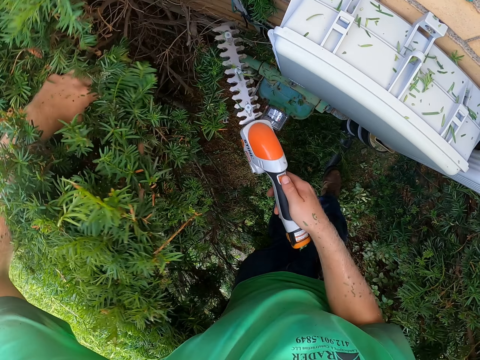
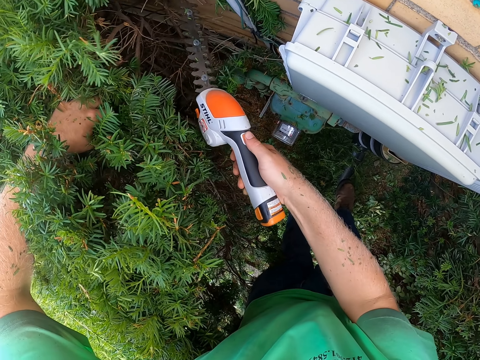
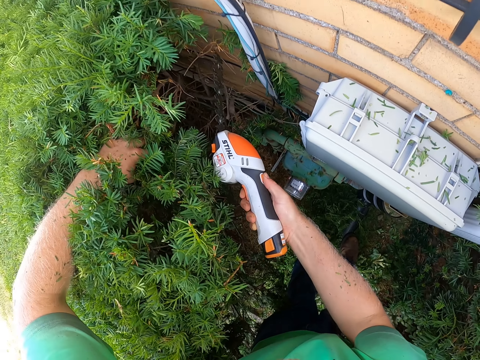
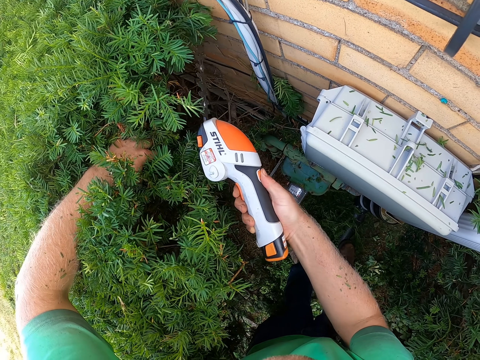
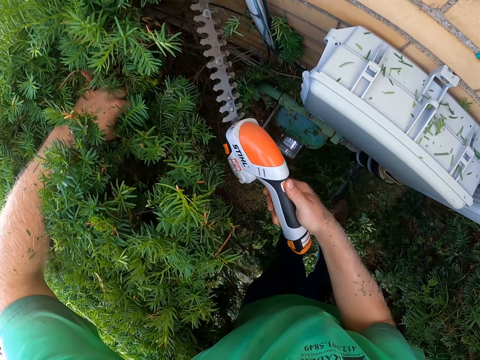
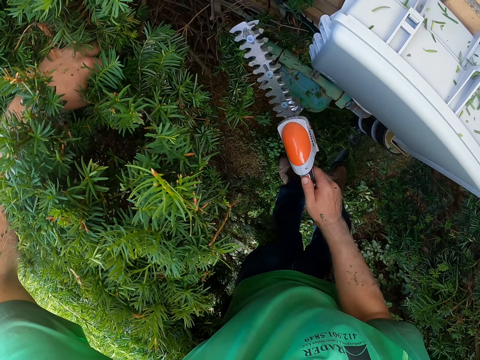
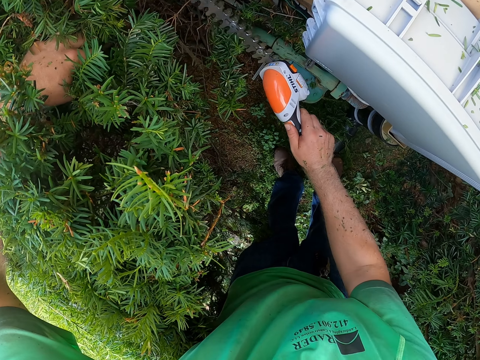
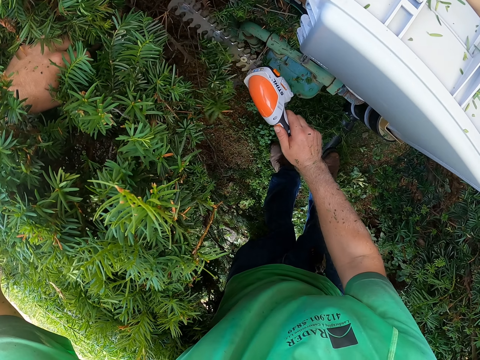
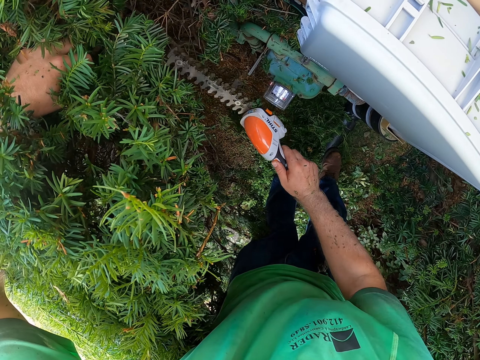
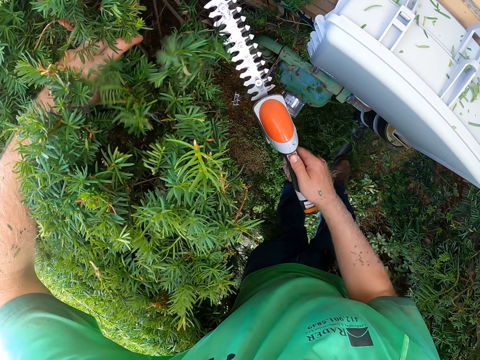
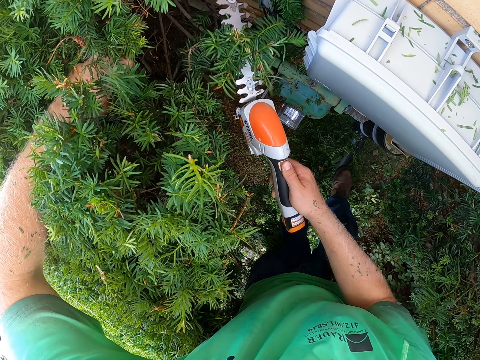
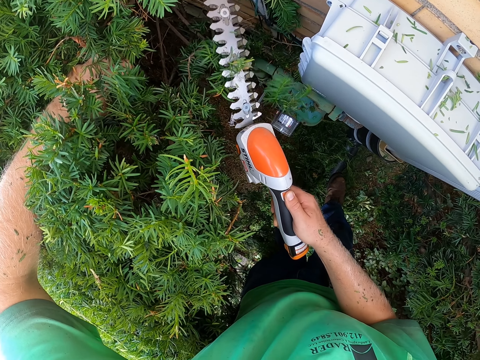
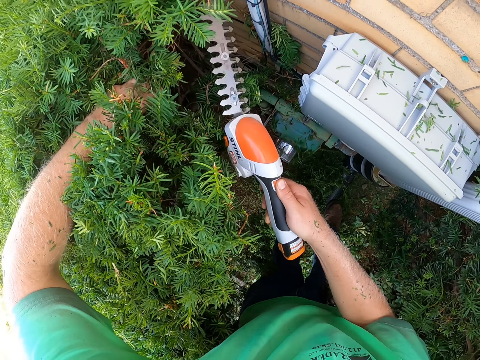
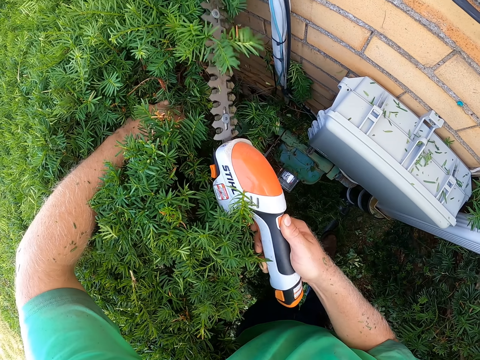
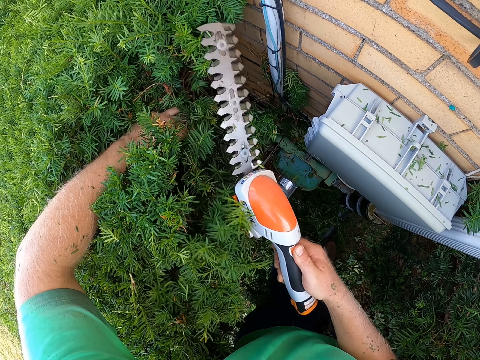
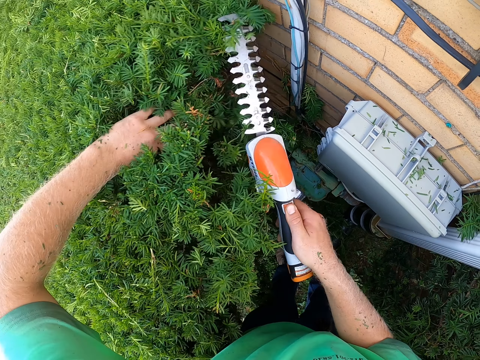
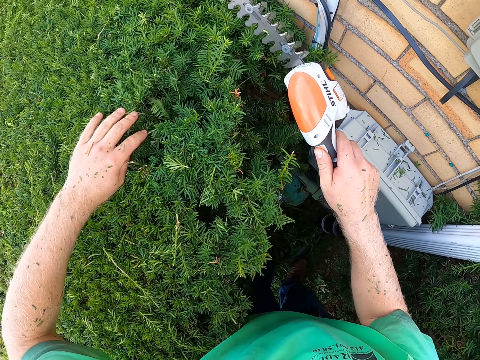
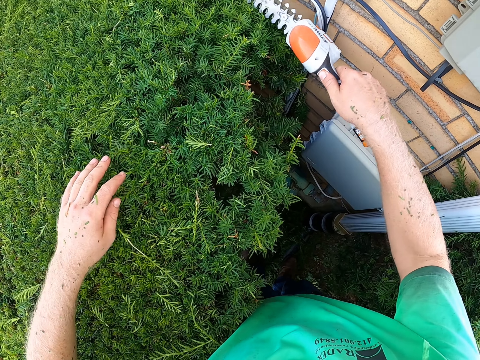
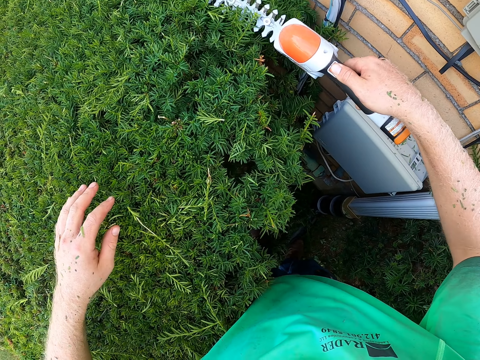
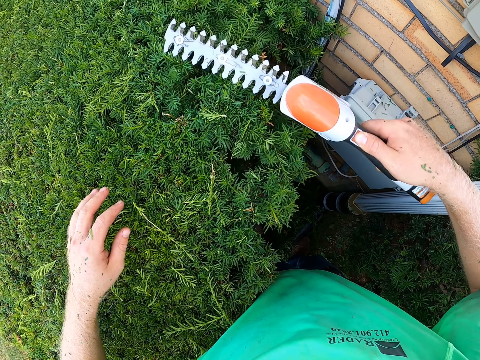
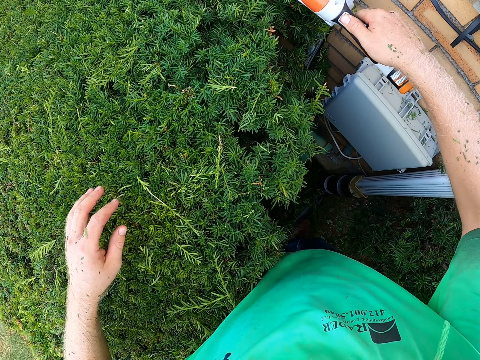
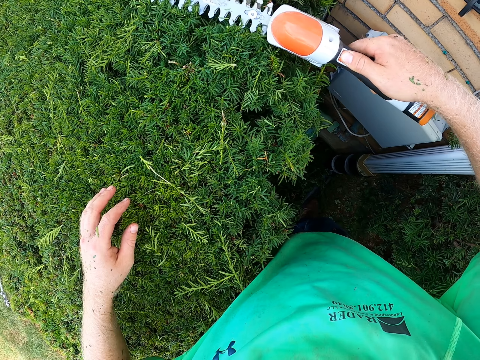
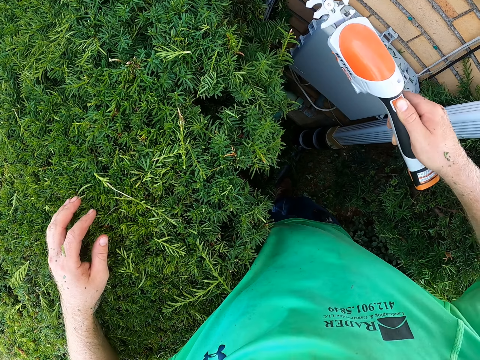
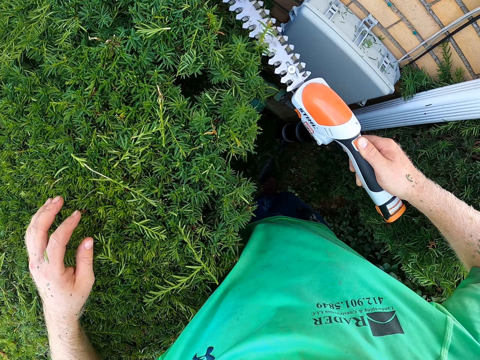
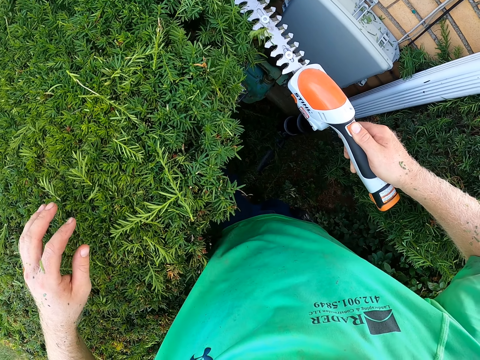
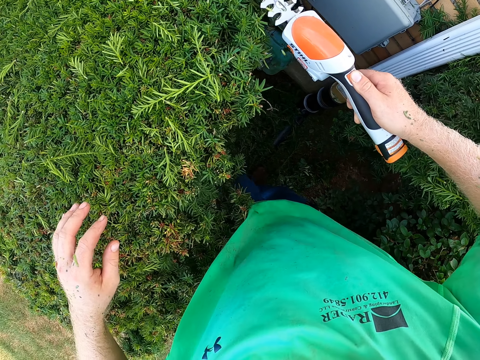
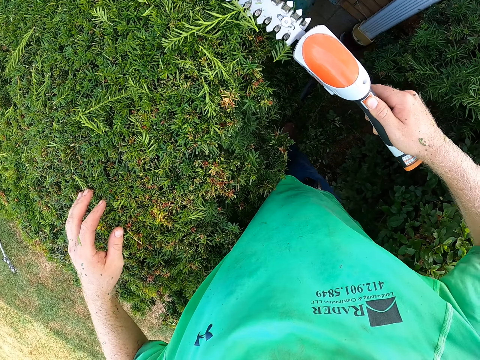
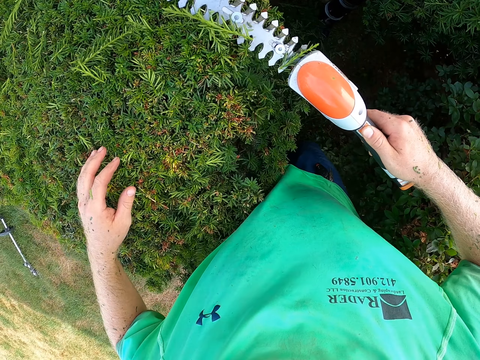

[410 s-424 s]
The camera wearer cuts plants with the shrub pruner shears with his right hand.

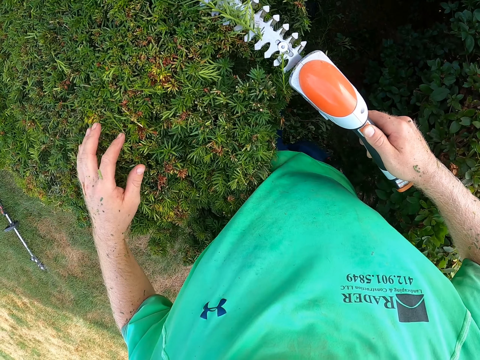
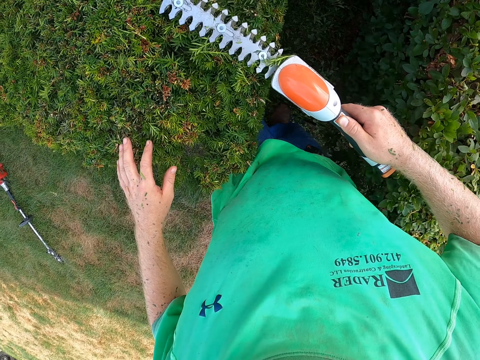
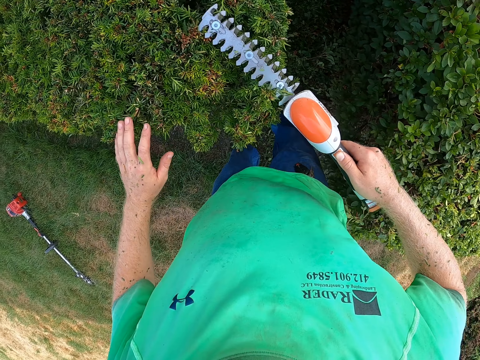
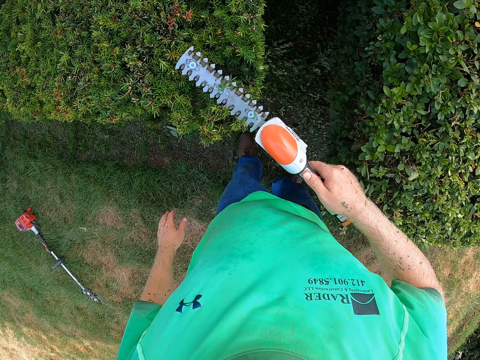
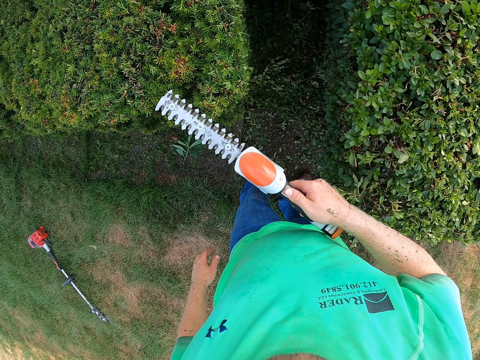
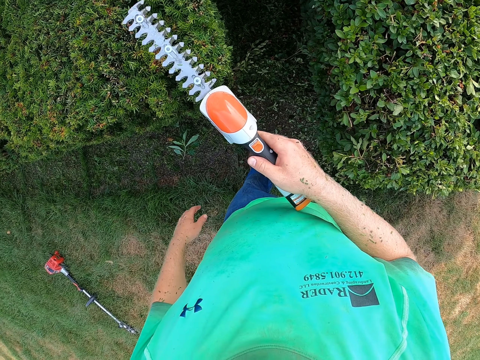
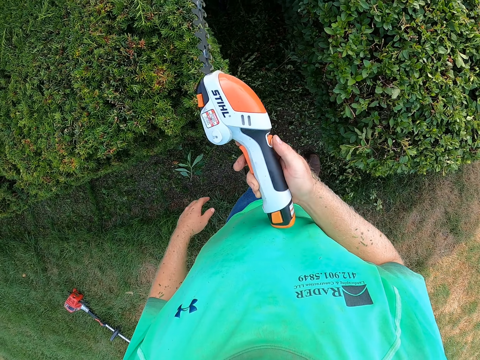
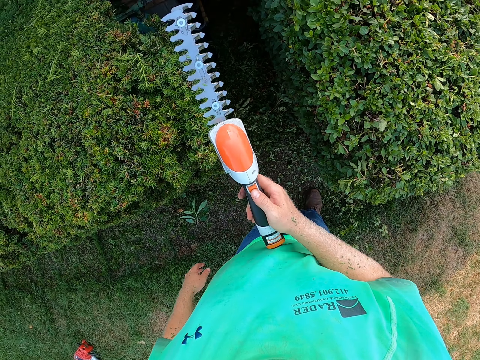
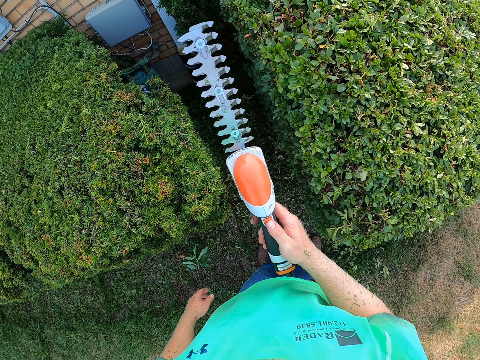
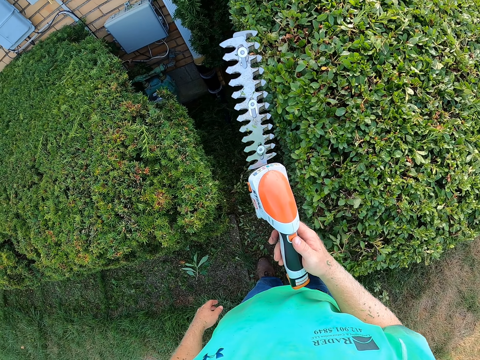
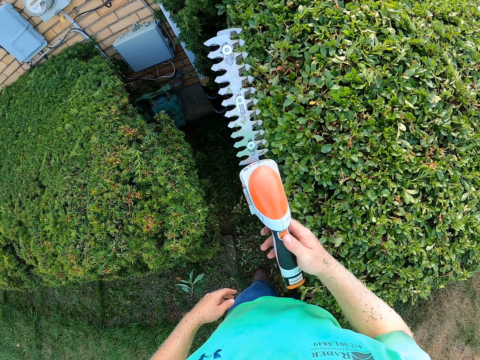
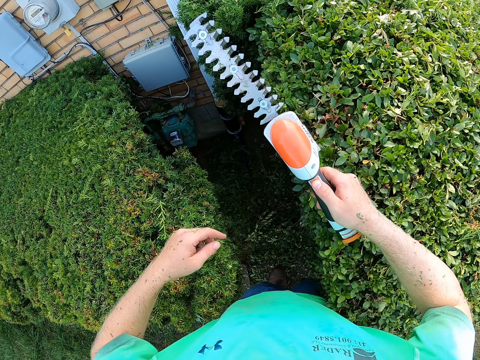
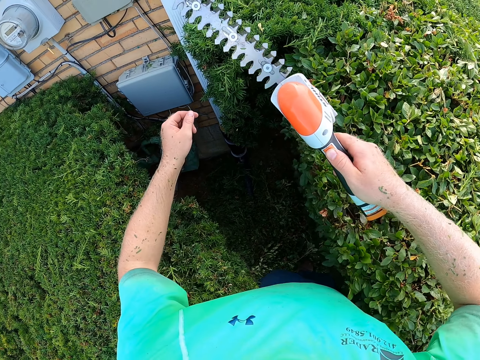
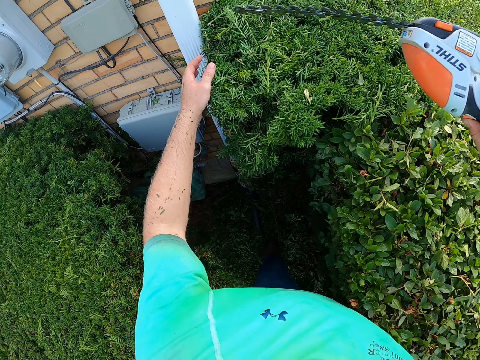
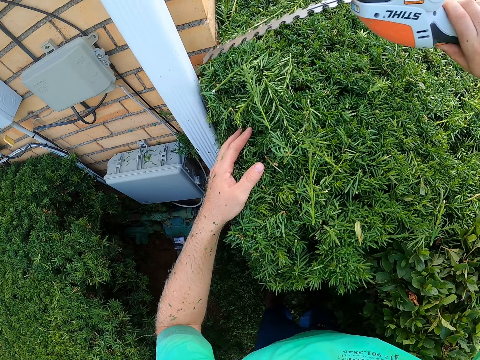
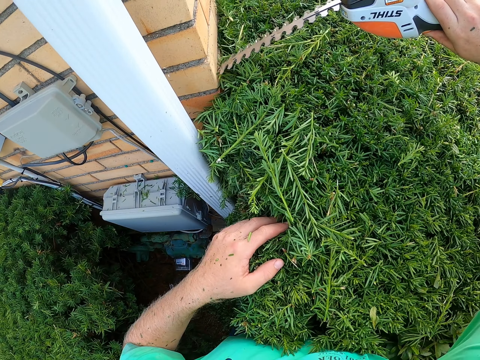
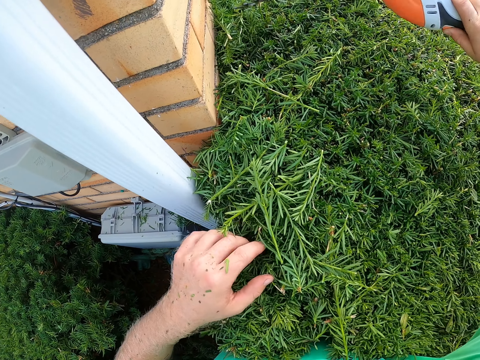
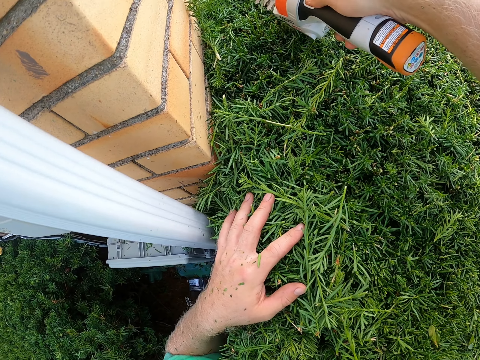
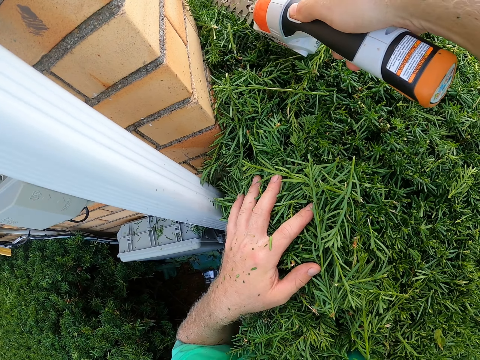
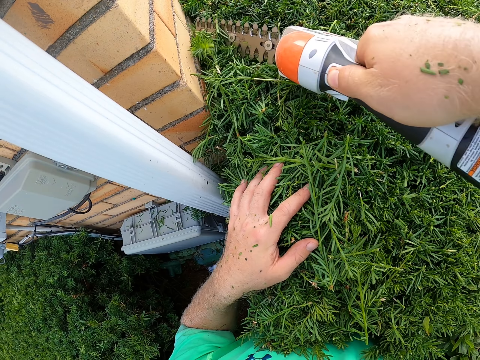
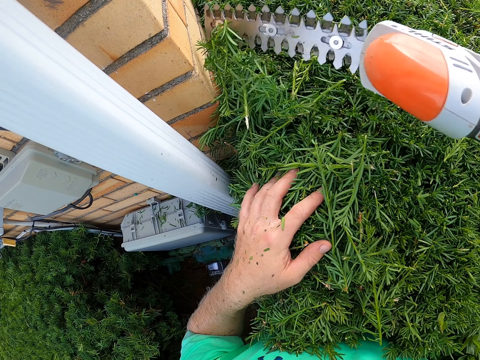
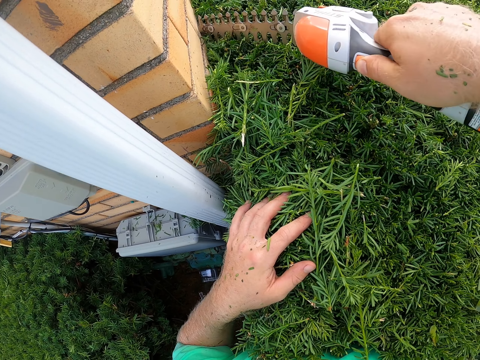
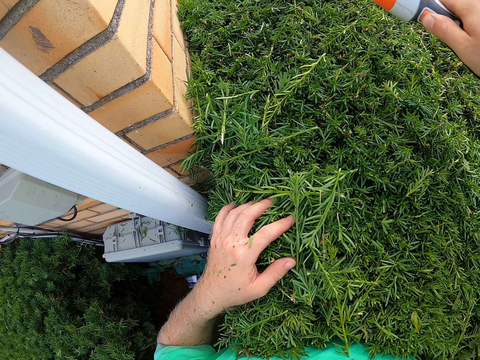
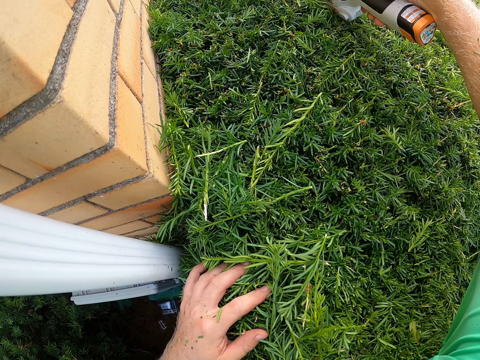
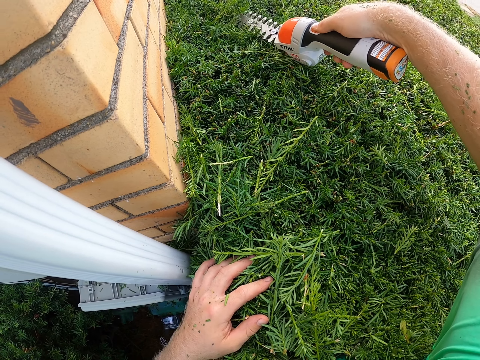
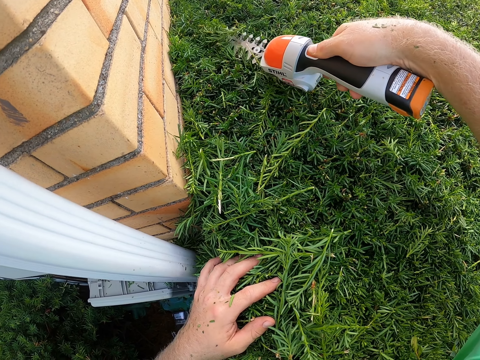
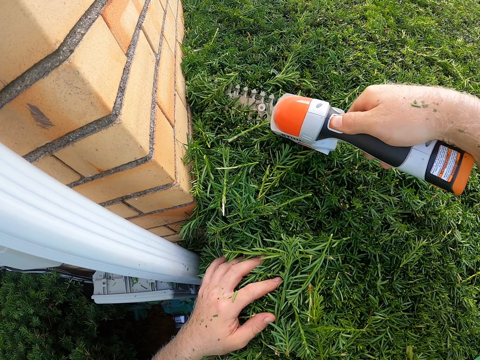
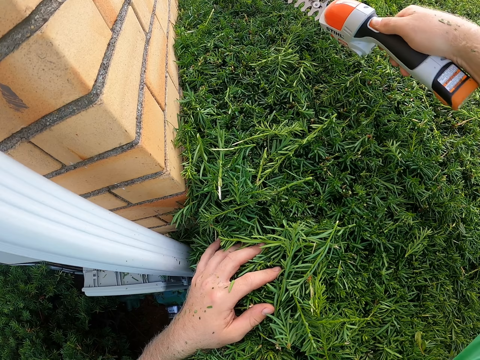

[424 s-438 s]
The camera wearer switches off the shears with his right hand. He stares at the machine. He switches on the shears with his right hand. He holds a plant with his left hand. He cuts the plants with the shrub pruner shears with his right hand.
